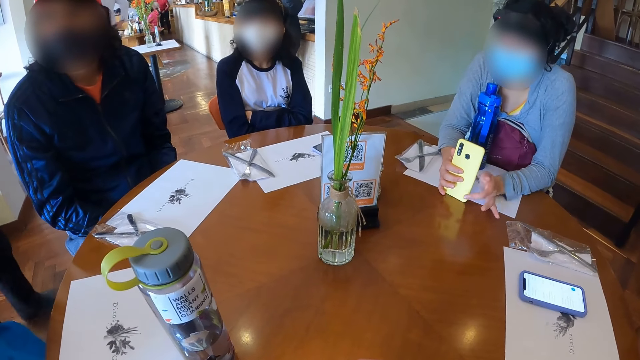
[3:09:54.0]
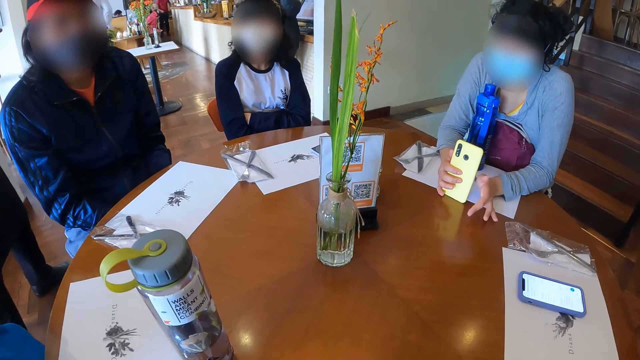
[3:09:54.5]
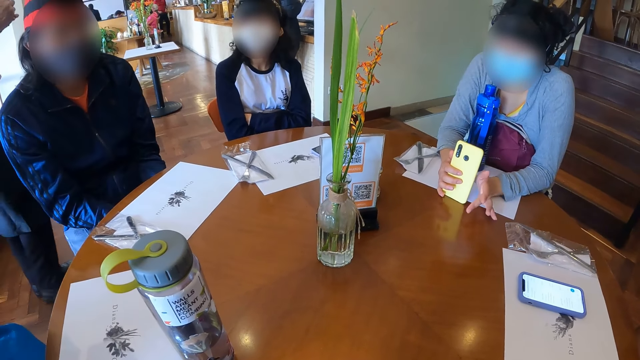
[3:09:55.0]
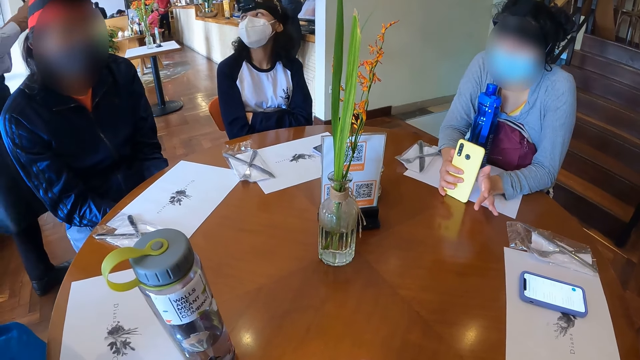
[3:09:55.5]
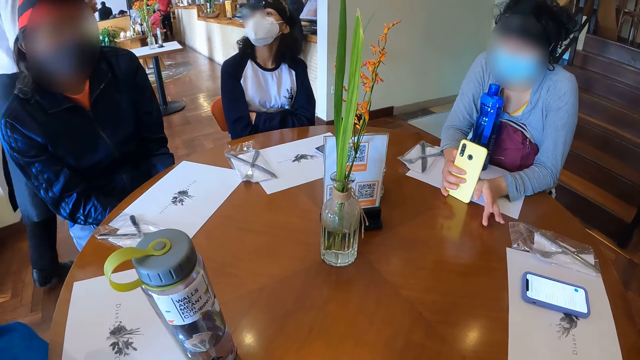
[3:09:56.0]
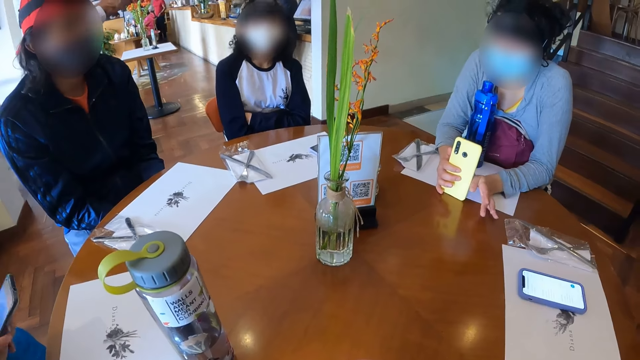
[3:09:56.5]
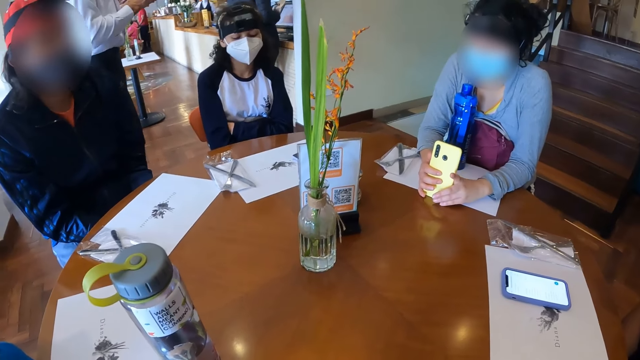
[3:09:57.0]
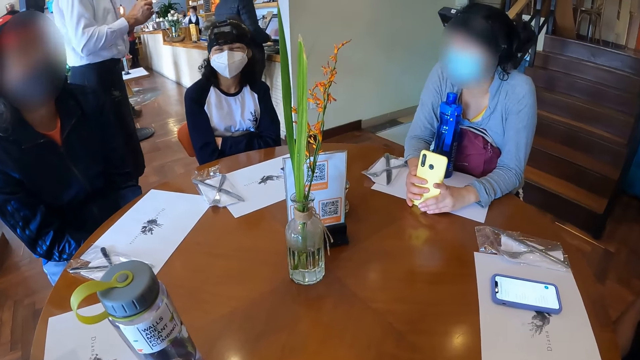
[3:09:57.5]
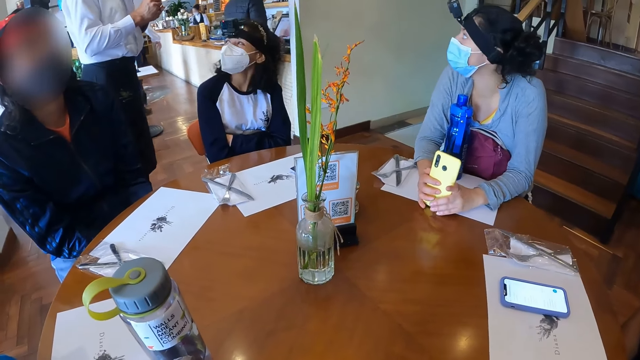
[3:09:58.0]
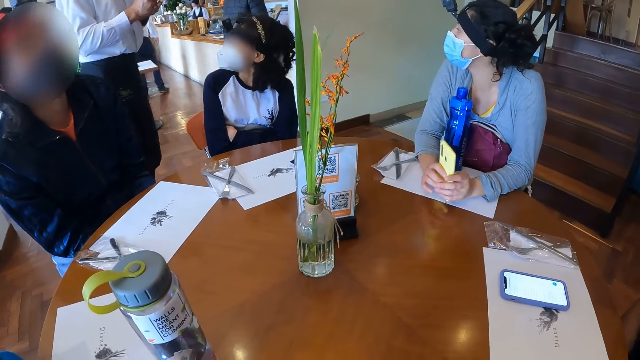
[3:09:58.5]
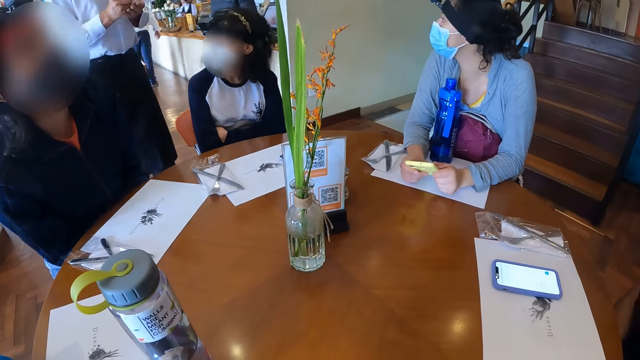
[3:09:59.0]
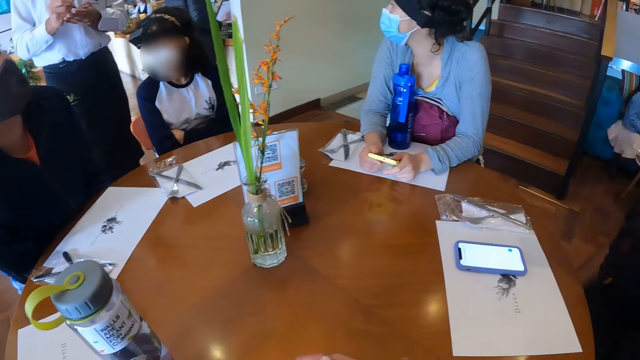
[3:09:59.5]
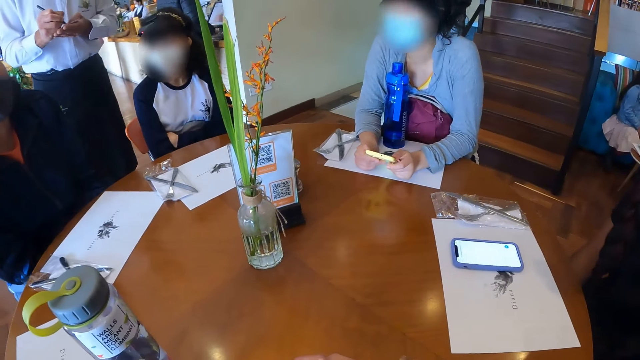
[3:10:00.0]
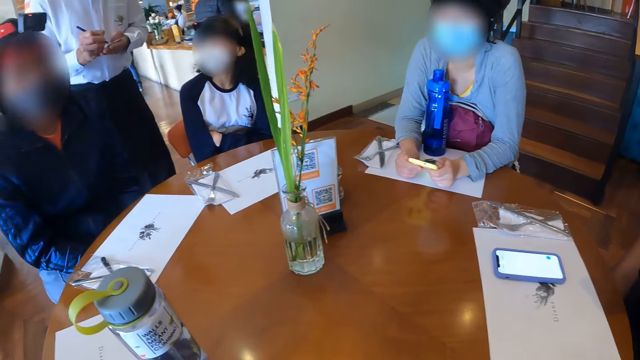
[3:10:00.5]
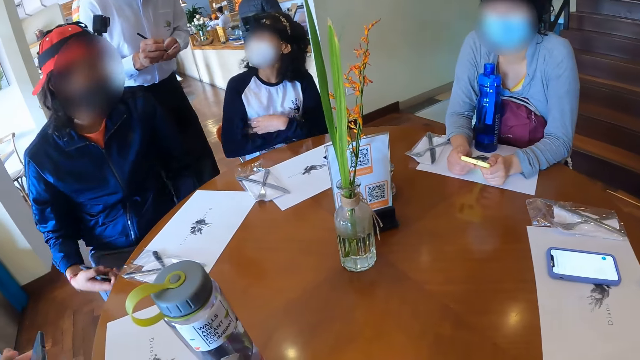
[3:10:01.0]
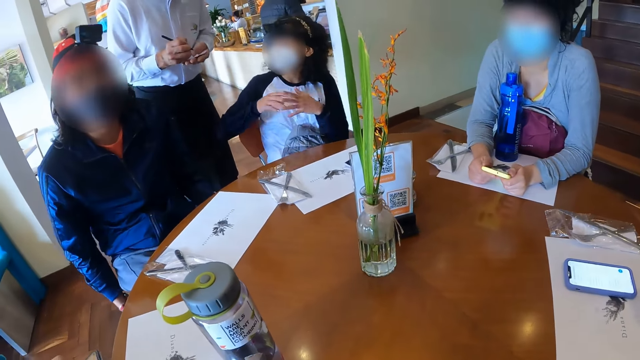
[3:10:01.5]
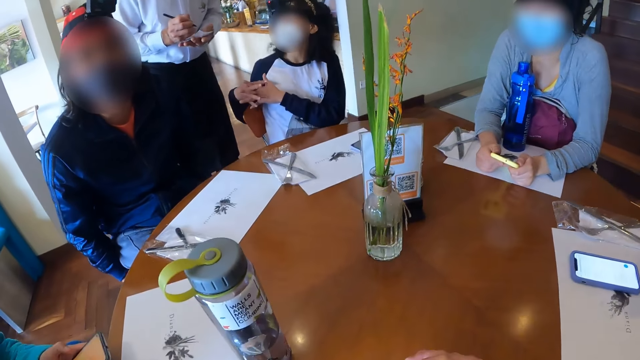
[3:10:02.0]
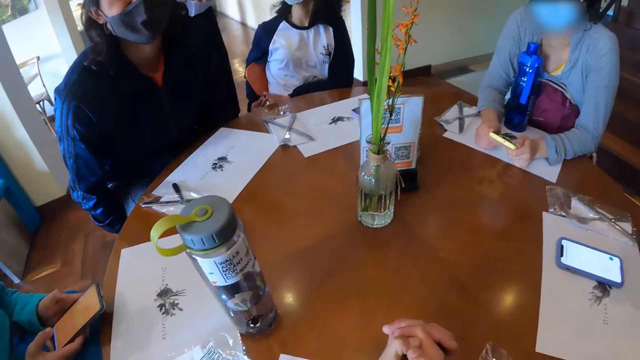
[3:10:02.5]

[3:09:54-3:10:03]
A woman makes gestures with her left hand. A waiter interacts with another woman, the first woman and a man at the table. A third woman looks at the waiter. Another waiter writes on a booklet. The camera wearer looks around the table. The second woman makes gestures with both hands.

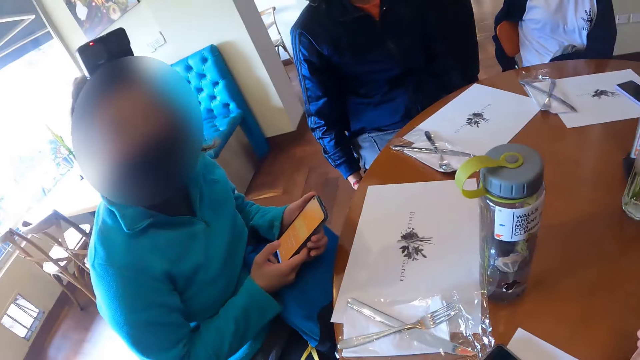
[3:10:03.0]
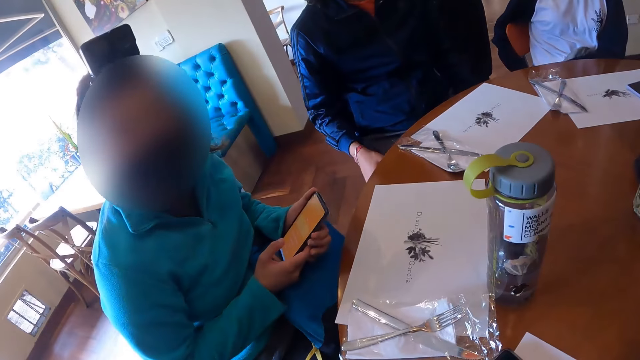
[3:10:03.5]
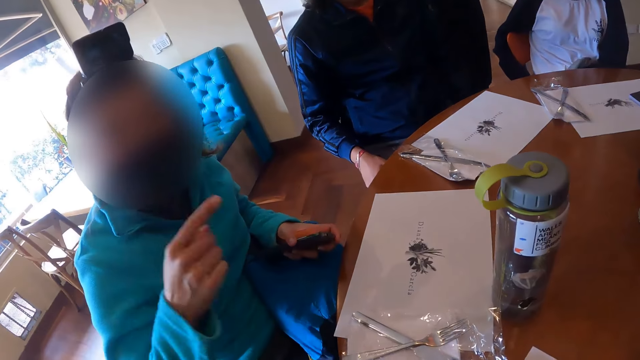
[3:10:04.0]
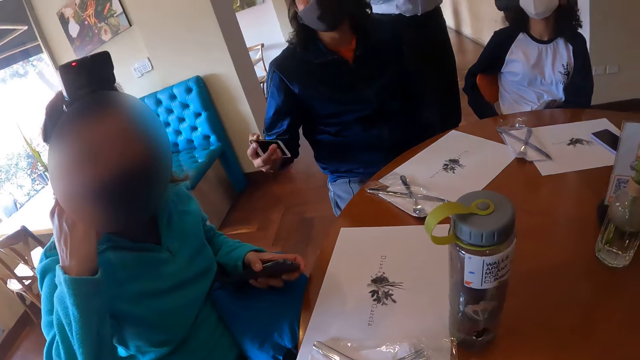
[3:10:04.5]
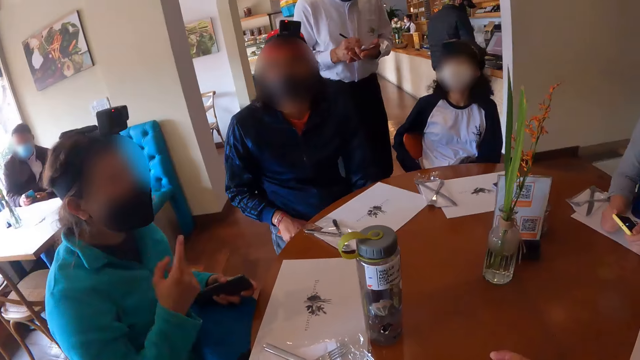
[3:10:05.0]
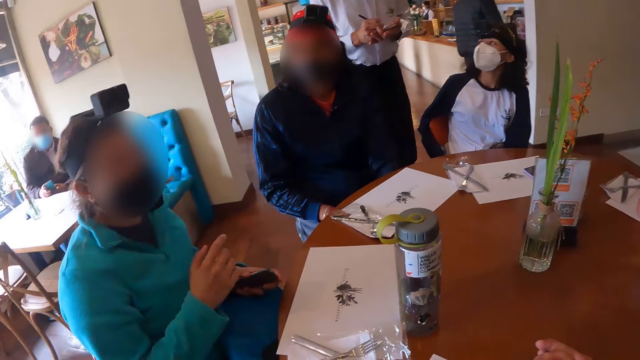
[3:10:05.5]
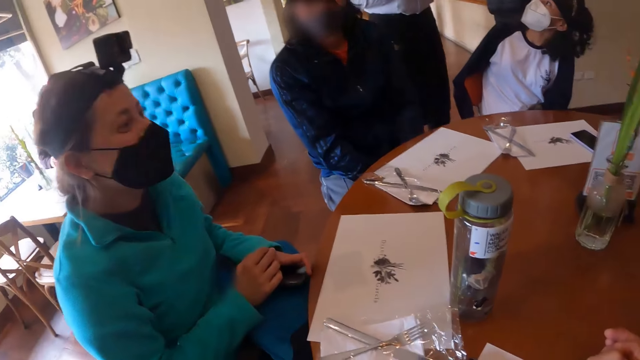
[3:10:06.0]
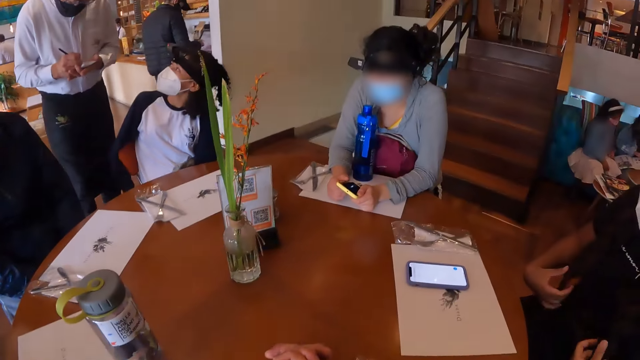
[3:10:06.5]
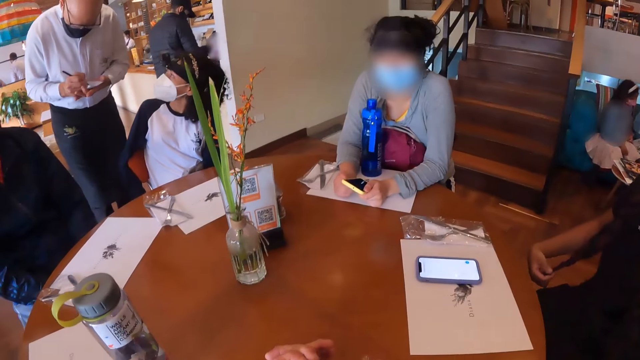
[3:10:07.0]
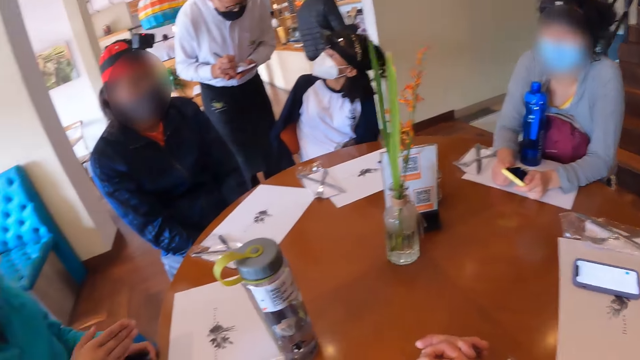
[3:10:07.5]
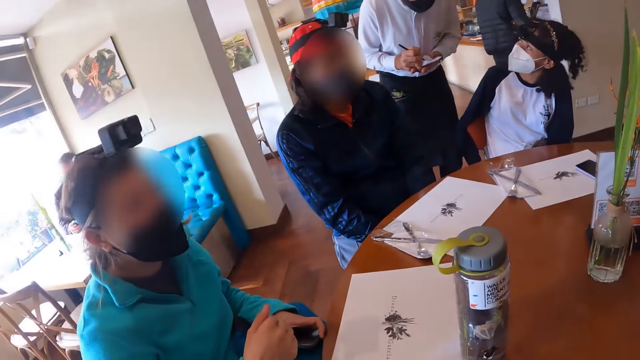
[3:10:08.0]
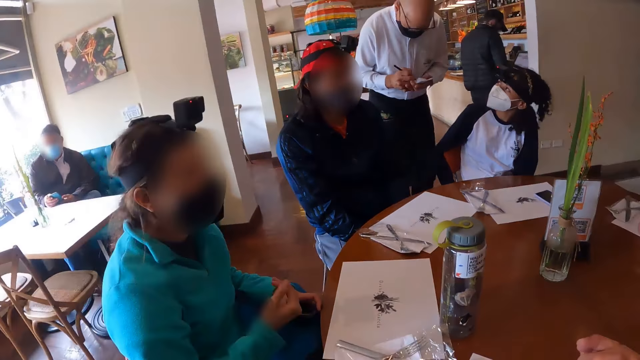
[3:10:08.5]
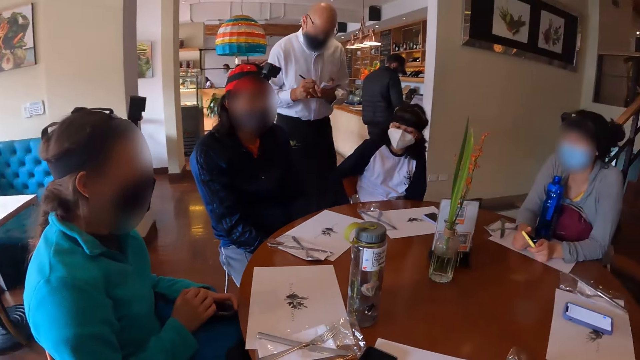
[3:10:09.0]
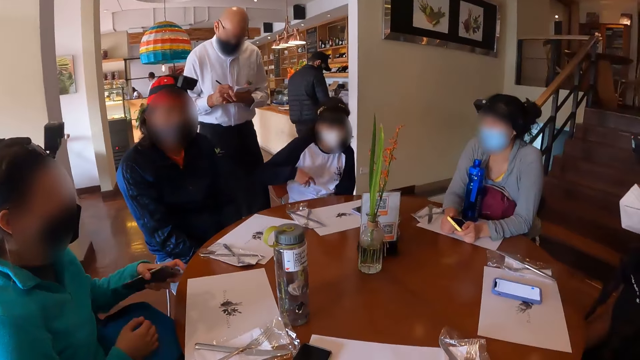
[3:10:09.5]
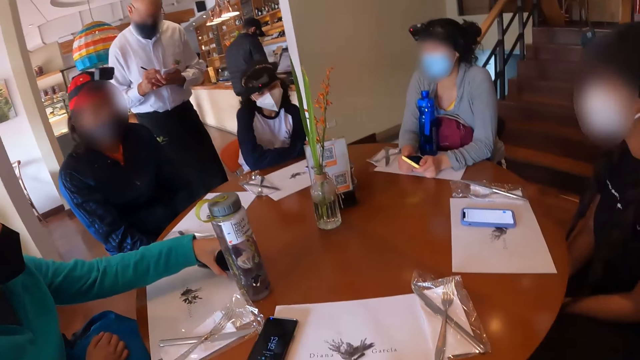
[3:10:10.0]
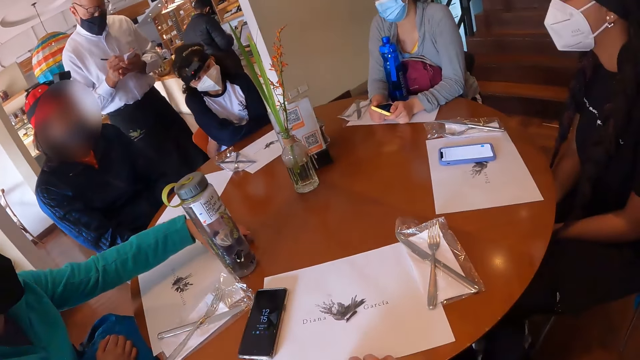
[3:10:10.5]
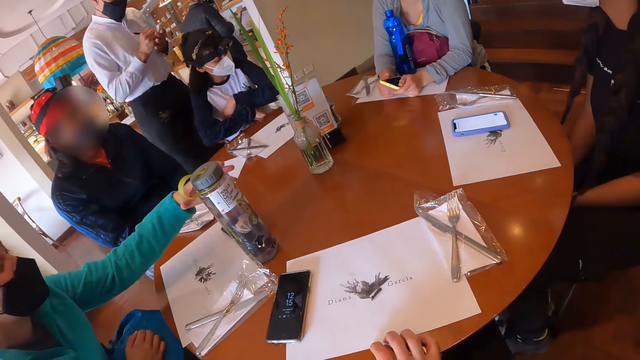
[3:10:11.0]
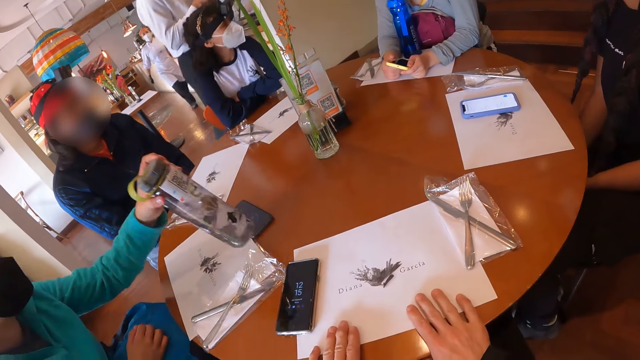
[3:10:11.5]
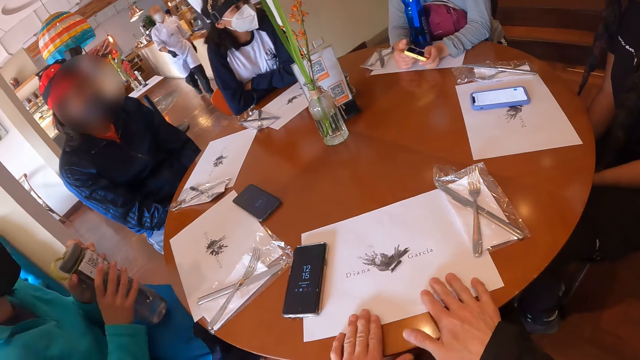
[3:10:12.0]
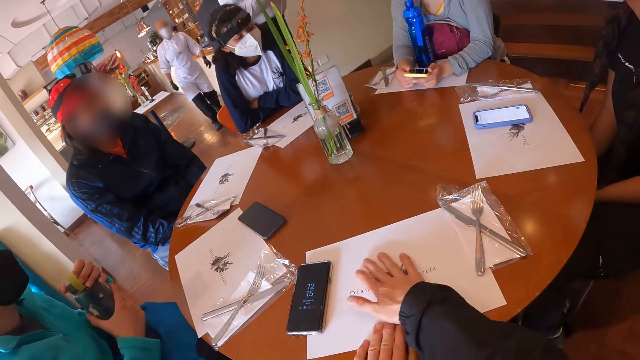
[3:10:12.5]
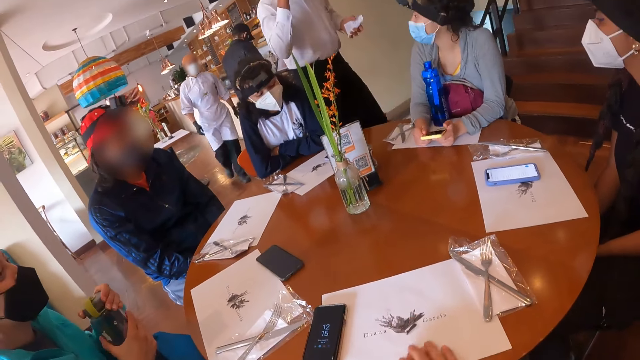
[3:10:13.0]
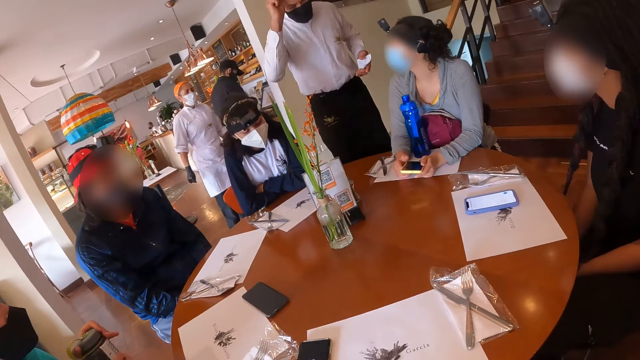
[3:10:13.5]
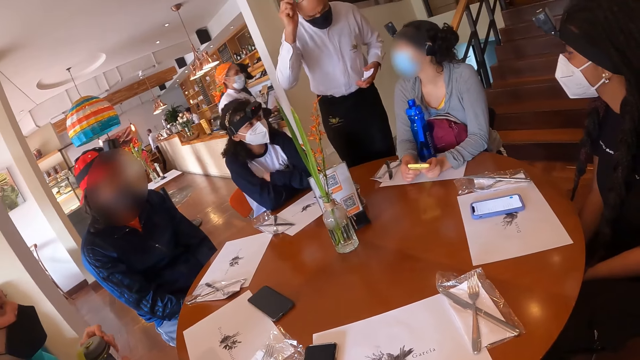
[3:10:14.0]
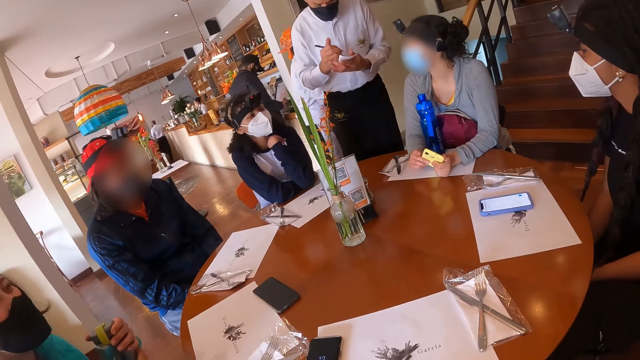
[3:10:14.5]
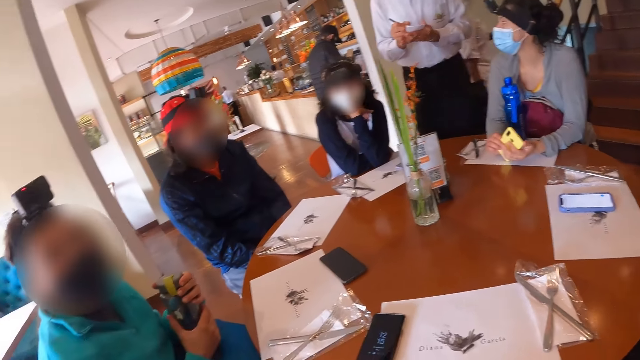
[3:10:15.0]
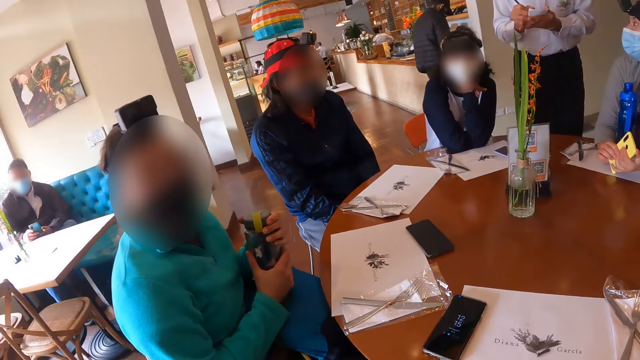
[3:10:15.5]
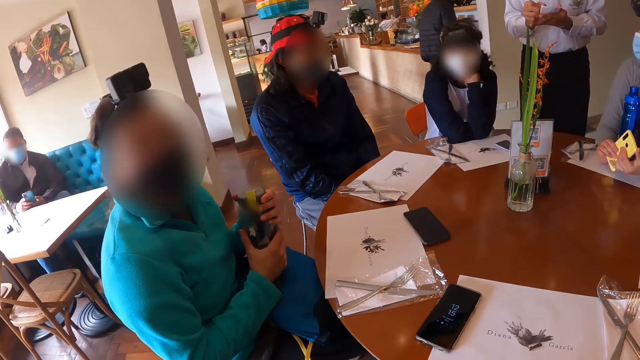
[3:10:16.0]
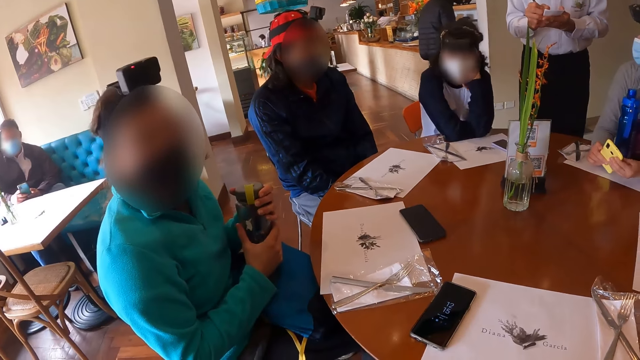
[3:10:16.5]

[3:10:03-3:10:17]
The camera wearer interacts with the people at the table. They look at a woman. The woman points her right hand finger to her head. She gestures at the camera wearer. A man stretches his right hand towards the woman at the table. Another woman gestures at the camera wearer. The first woman points her right hand finger towards the man at the table. A third woman holds her hair with both hands. The camera wearer looks around the table. A waiter interacts with a fourth woman at the table. He writes on the jotter in his left hand with the pen in his right hand. The first woman makes gestures with her right hand. She drops the phone on the table mat with her left hand. She picks up a water bottle from the table with her left hand. The camera wearer places both hands on a food menu on the table. The waiter walks towards a woman. The first woman holds the water bottle with both hands and opens the water bottle with her left hand. The camera wearer rubs the table mat with the hands. The waiter touches his head with his left hand. Another woman interacts with the waiter. The waiter writes on the jotter in his left hand with the pen in his right hand.
